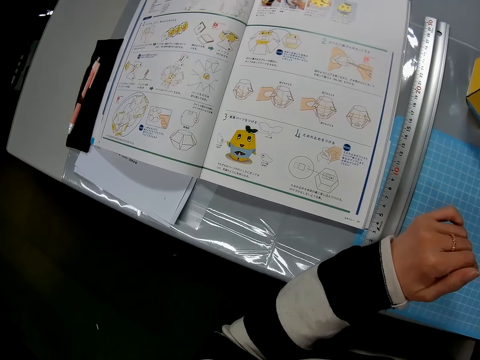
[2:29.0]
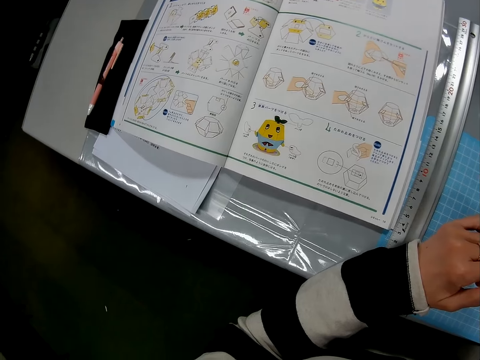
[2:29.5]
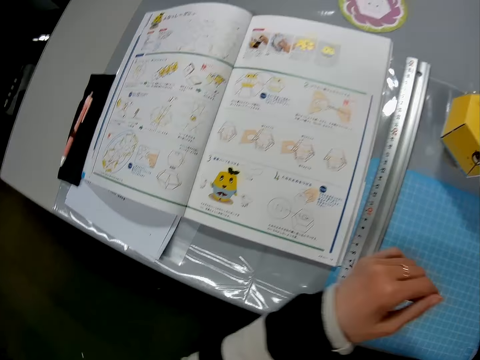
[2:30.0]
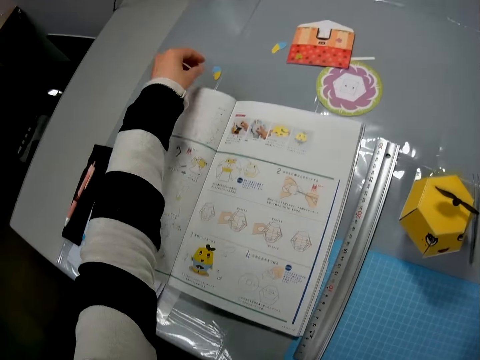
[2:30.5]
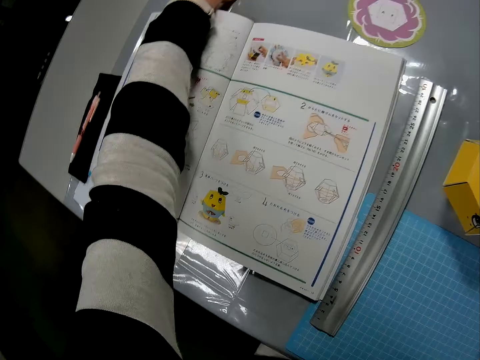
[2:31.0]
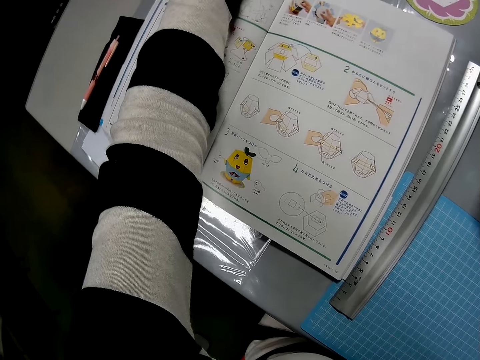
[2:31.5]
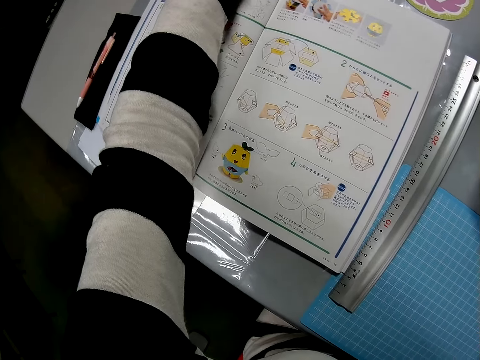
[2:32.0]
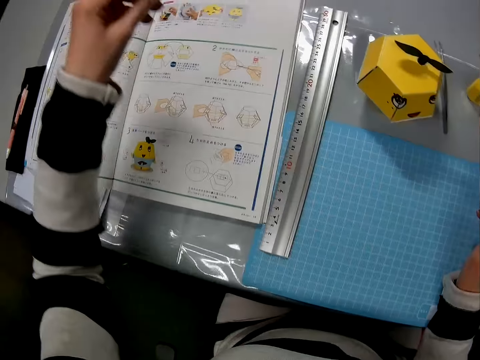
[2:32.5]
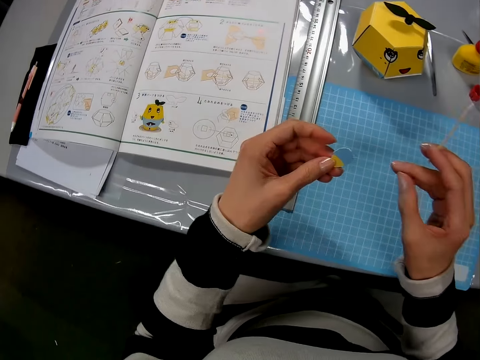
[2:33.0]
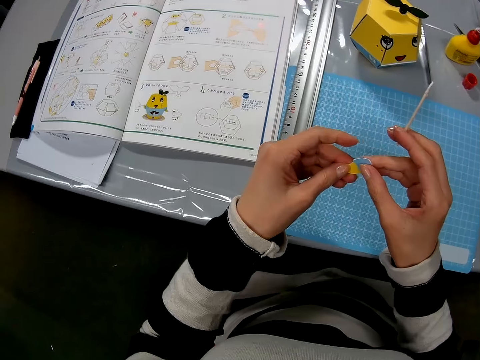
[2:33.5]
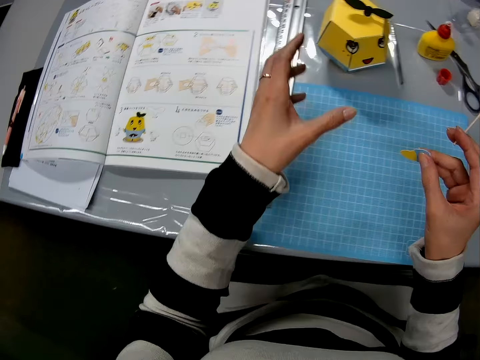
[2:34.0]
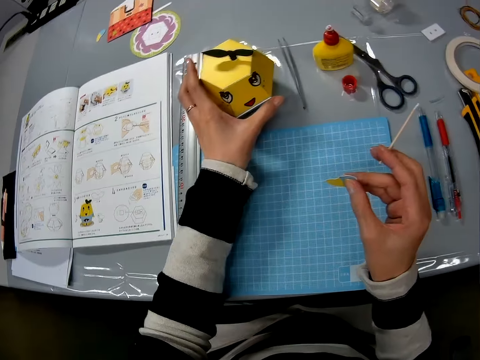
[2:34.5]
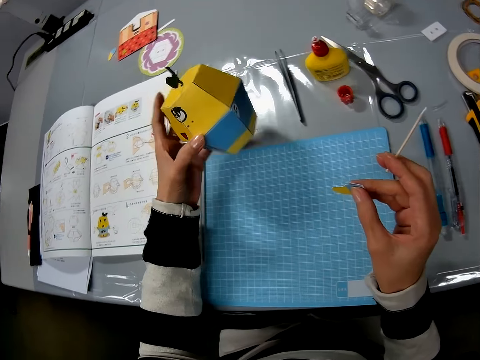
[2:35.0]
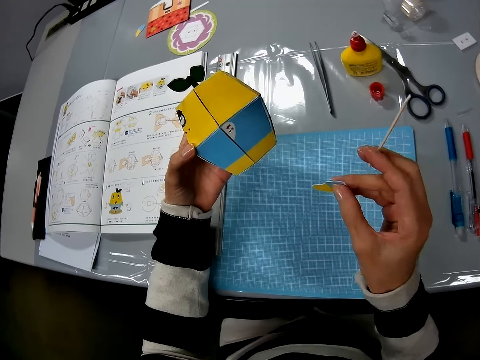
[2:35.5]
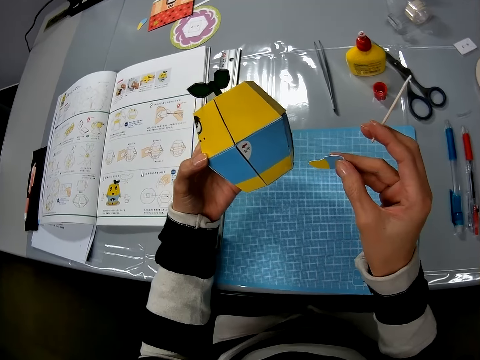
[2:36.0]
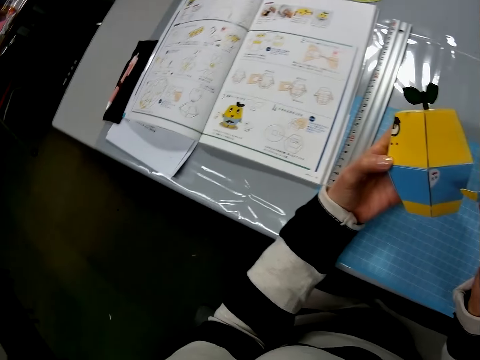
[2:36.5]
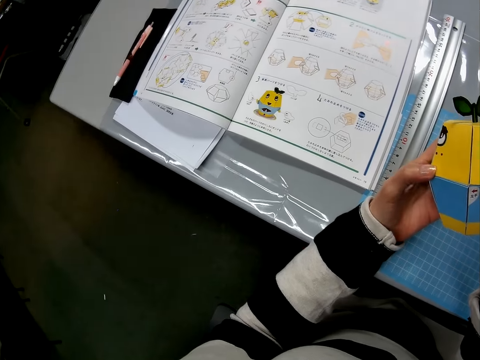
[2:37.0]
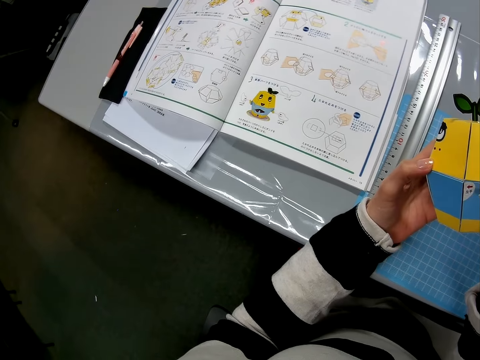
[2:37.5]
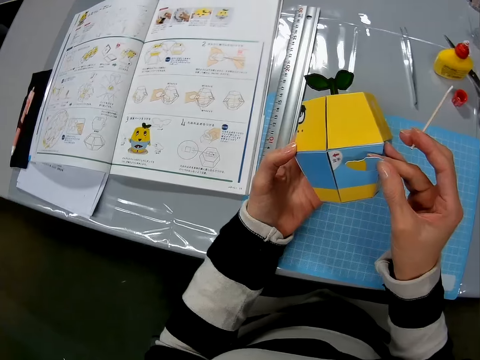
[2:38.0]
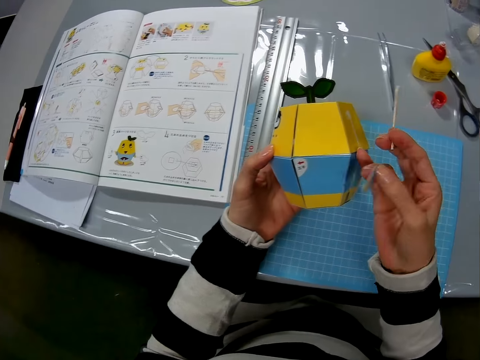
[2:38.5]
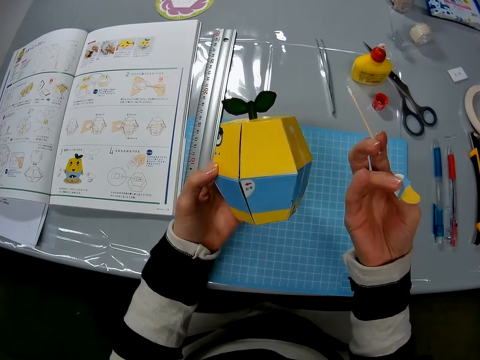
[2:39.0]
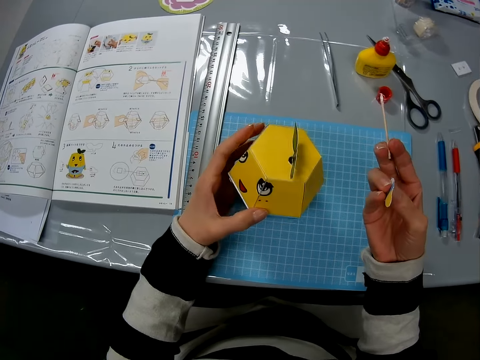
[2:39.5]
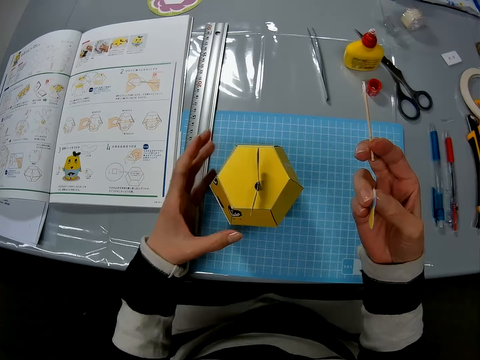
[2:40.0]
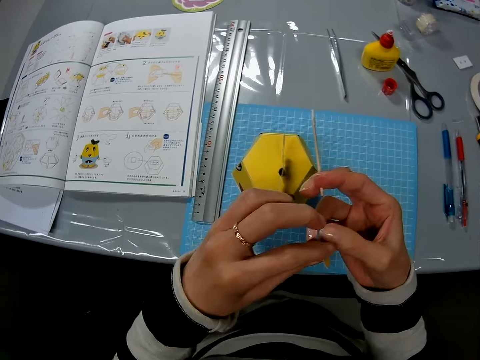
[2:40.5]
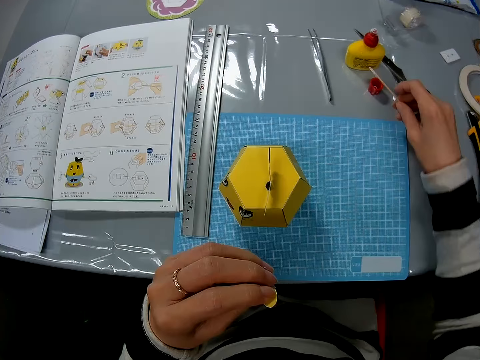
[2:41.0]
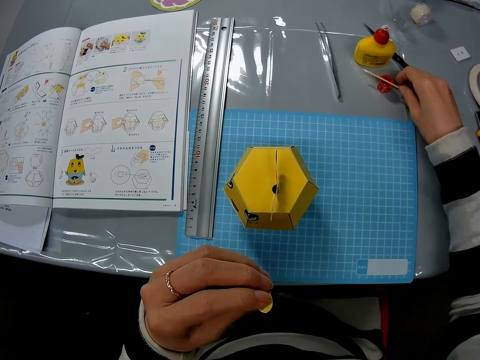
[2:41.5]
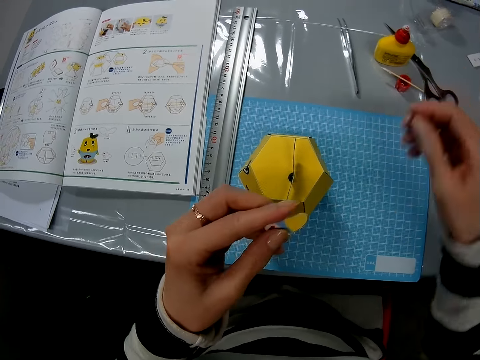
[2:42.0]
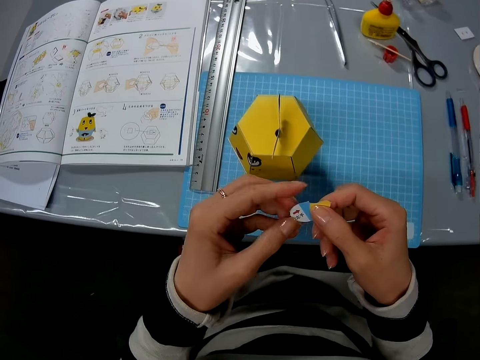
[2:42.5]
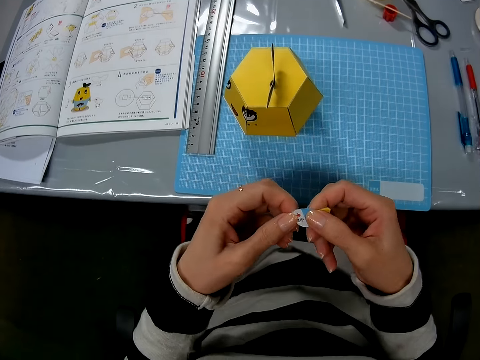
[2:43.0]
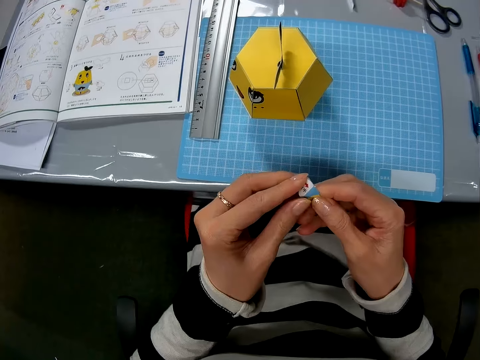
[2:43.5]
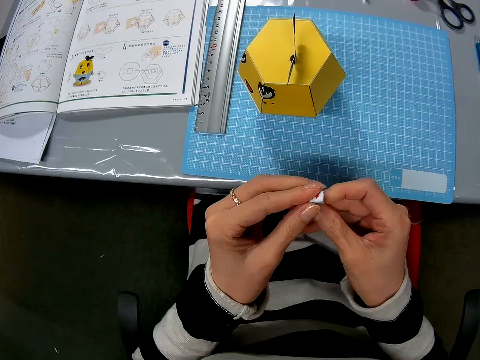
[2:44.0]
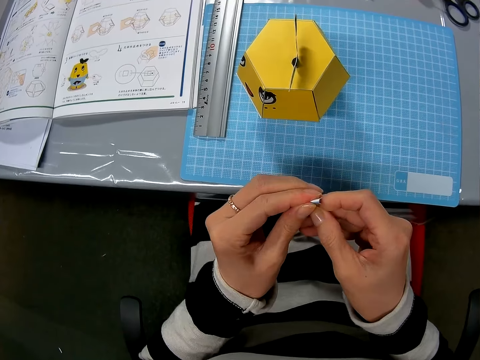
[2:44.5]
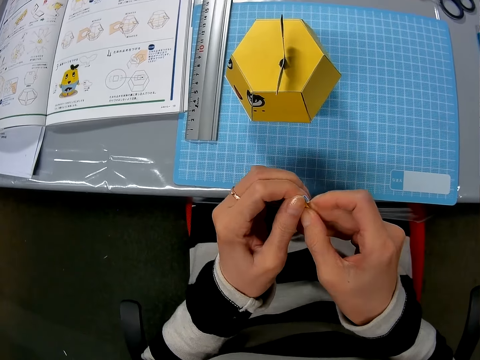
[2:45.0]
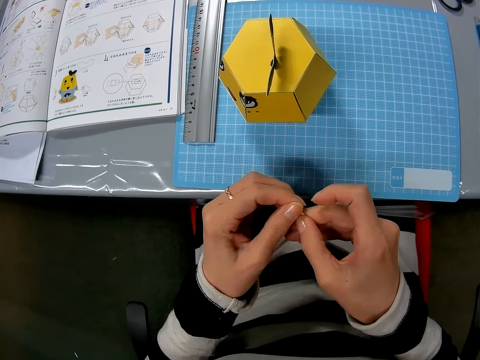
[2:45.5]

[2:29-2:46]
The camera wearer picks up another cut-out carton. He passes the cut-out carton to his right hand. He picks up the yellow art carton. He drops the yellow art carton on the table. He passes the cut-out carton to his left hand. He drops the wooden stick on the table. He holds the cut-out carton with both hands and bends the cut-out carton with both hands.

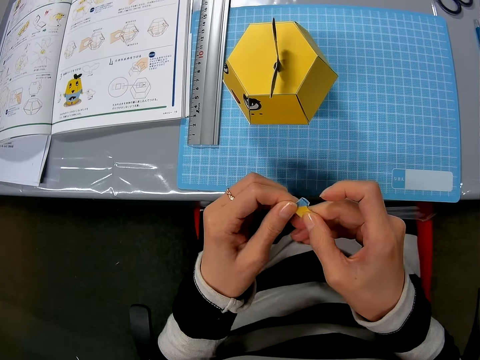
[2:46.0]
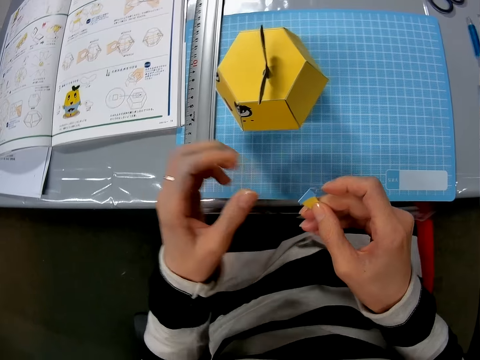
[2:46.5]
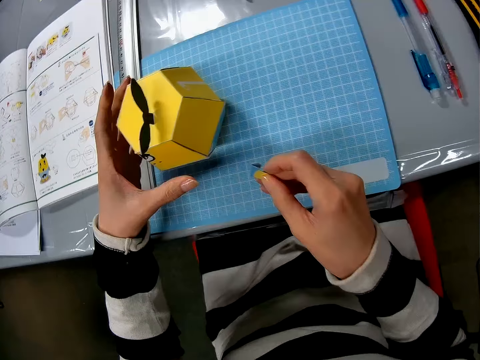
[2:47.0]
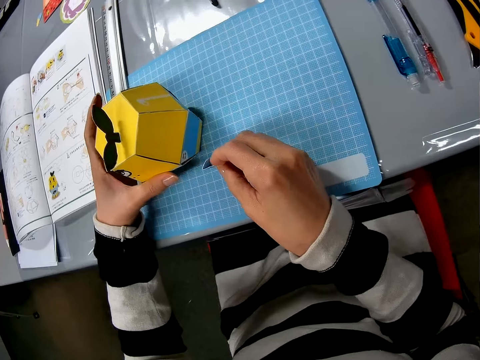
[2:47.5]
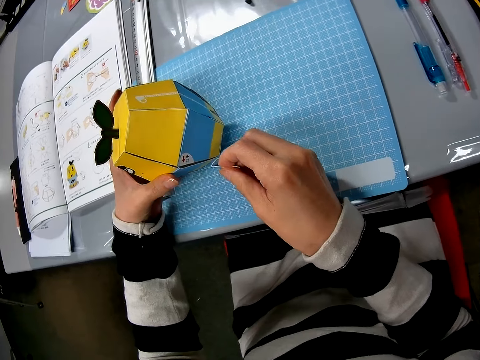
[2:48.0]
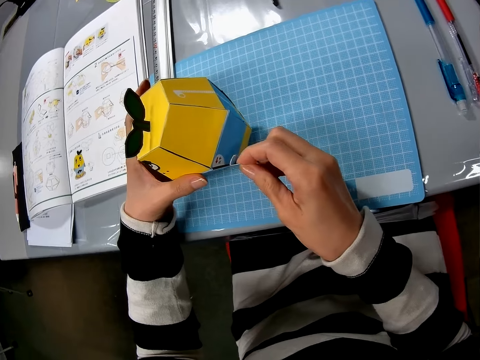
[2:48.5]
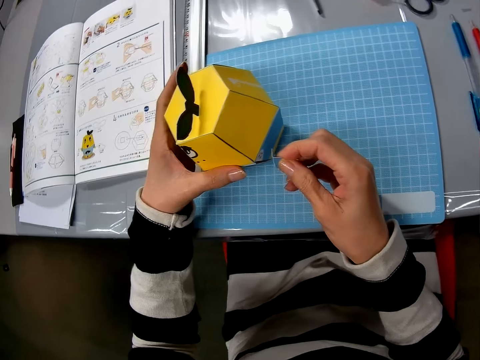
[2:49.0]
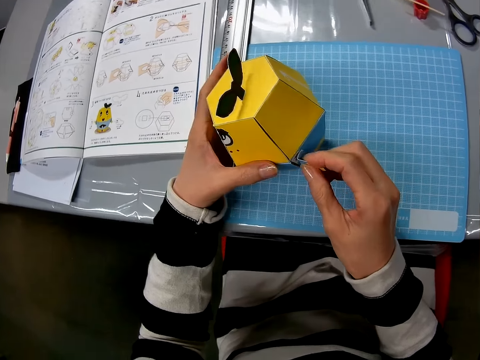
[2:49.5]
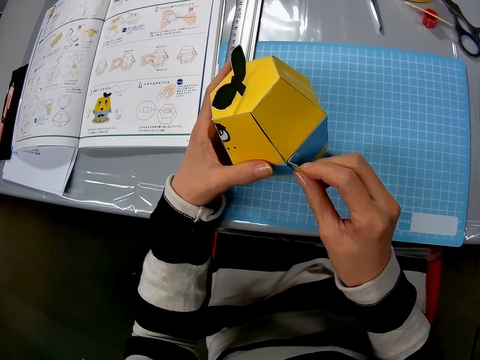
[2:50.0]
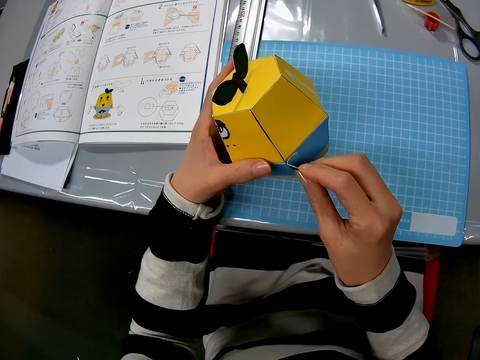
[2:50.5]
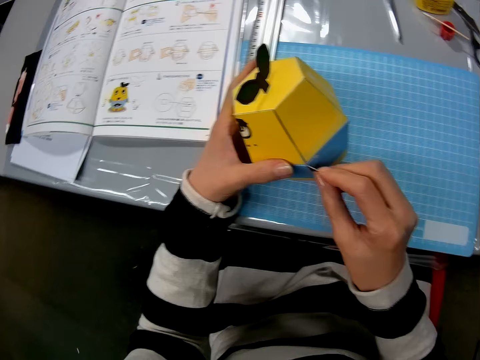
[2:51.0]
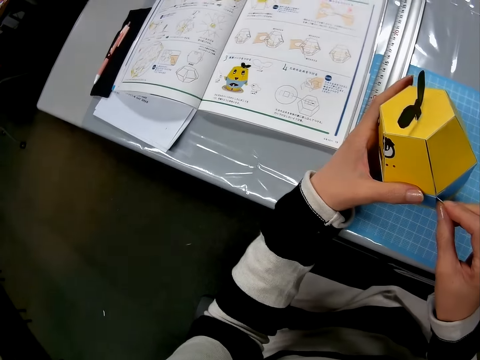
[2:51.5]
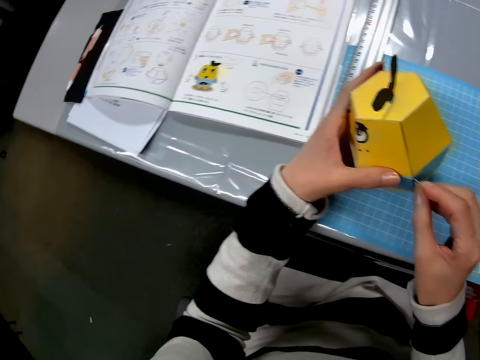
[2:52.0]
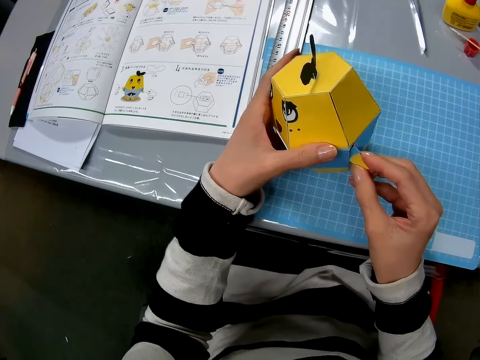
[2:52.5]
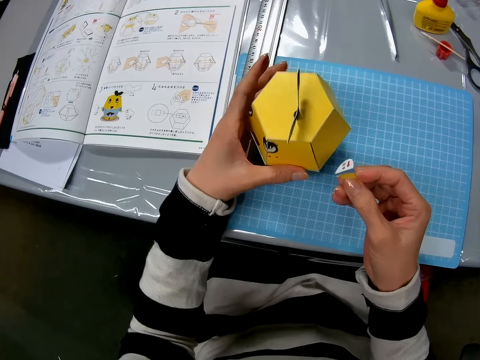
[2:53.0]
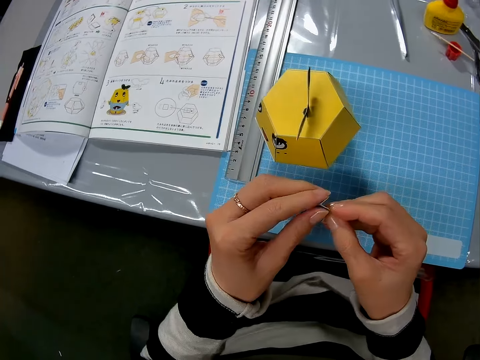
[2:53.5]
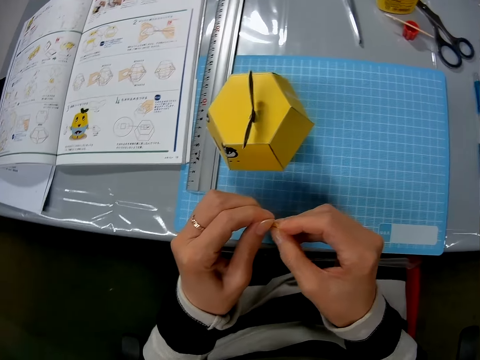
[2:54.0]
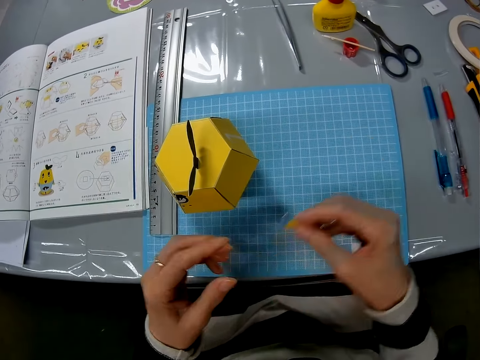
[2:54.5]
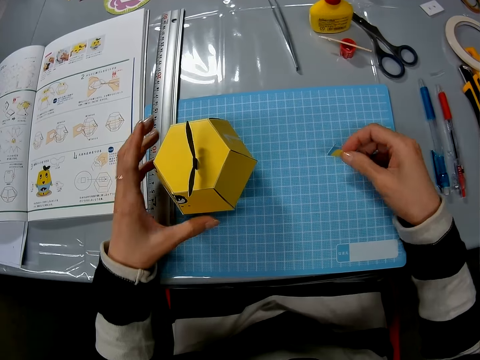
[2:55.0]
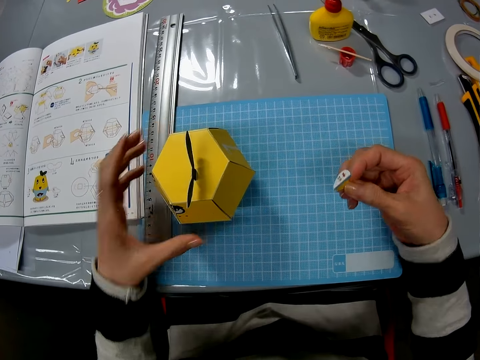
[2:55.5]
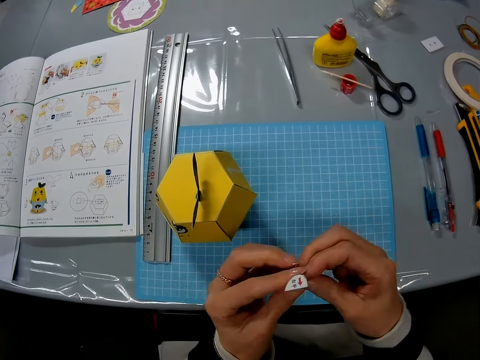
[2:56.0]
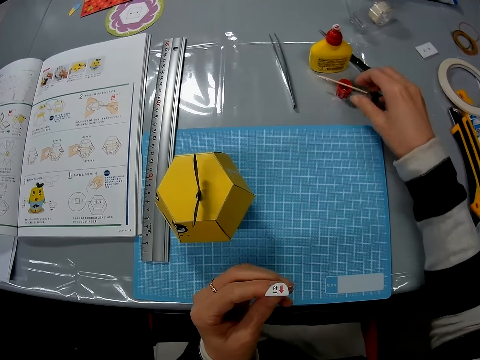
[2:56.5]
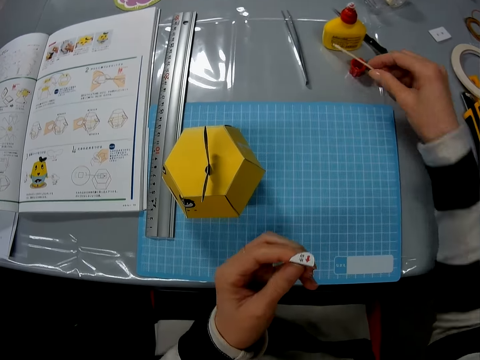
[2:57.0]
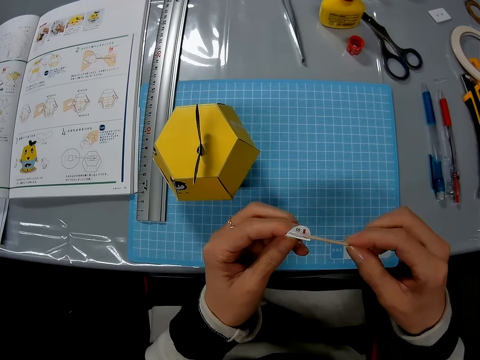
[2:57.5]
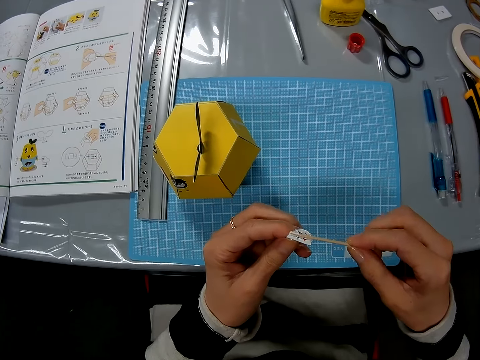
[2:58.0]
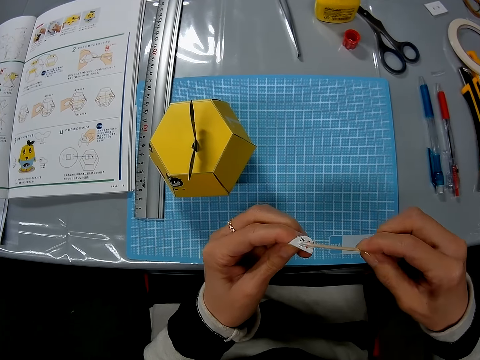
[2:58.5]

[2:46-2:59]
The camera wearer picks up the yellow art carton. He attaches the cut-out carton to the yellow art carton. He drops the yellow art carton on the table. He folds the cut-out carton with both hands. He presses a paper craft. He passes the cut-out carton to his left hand. He picks up the wooden stick. He applies glue to the cut-out carton with the wooden stick.
